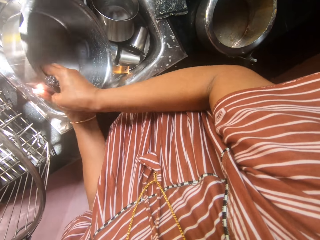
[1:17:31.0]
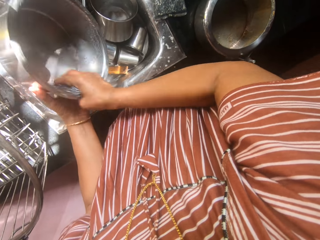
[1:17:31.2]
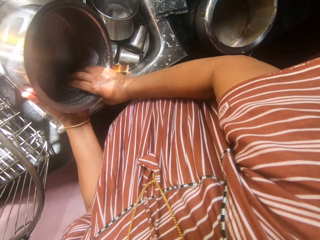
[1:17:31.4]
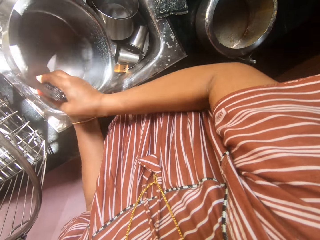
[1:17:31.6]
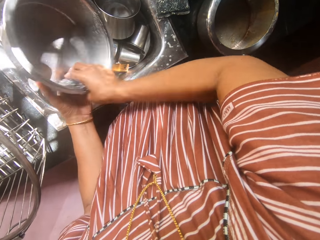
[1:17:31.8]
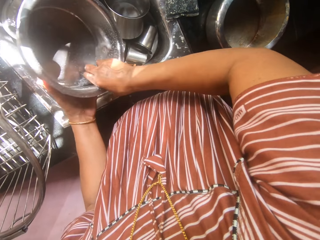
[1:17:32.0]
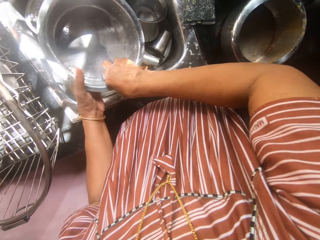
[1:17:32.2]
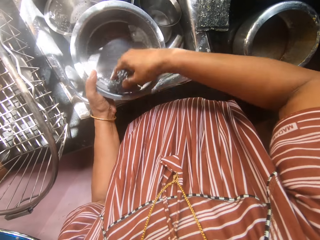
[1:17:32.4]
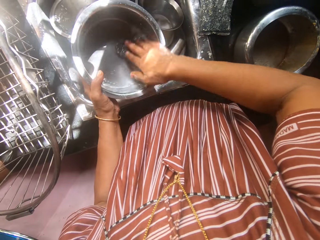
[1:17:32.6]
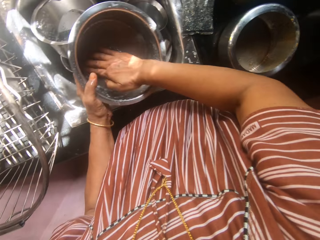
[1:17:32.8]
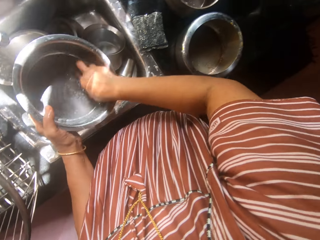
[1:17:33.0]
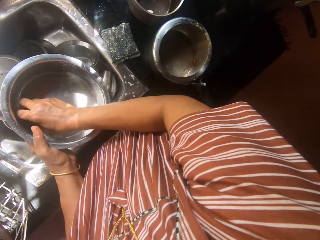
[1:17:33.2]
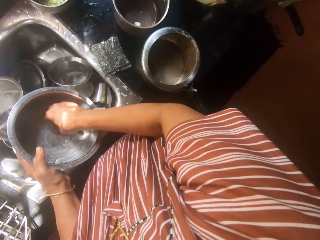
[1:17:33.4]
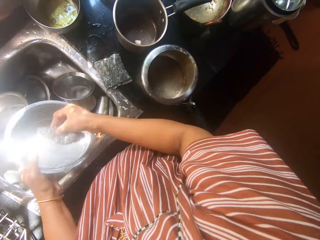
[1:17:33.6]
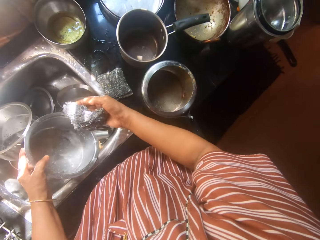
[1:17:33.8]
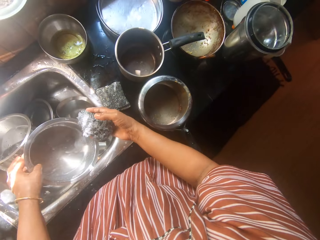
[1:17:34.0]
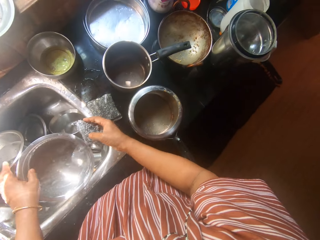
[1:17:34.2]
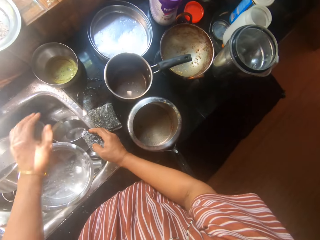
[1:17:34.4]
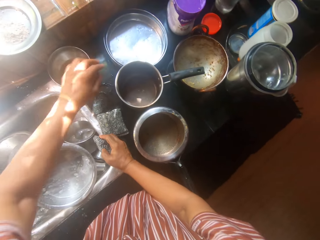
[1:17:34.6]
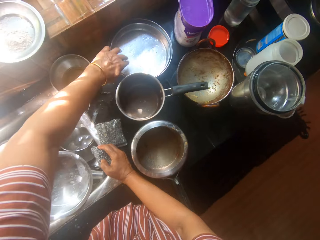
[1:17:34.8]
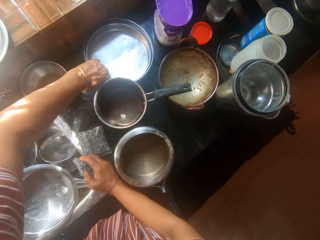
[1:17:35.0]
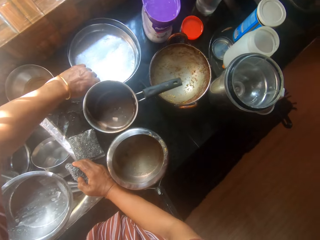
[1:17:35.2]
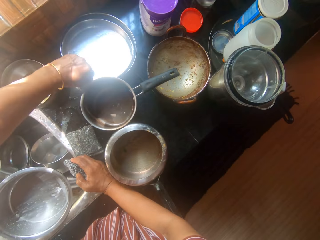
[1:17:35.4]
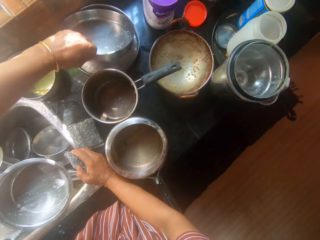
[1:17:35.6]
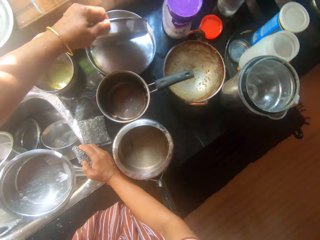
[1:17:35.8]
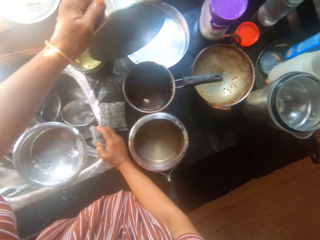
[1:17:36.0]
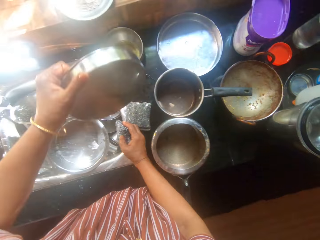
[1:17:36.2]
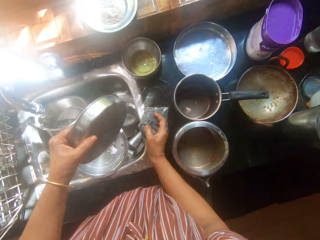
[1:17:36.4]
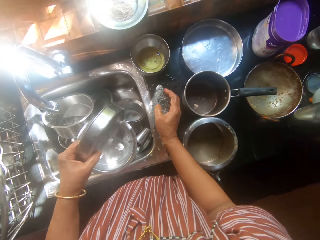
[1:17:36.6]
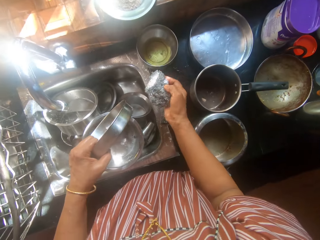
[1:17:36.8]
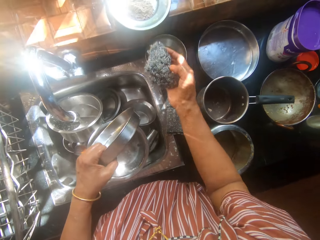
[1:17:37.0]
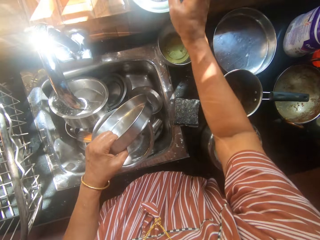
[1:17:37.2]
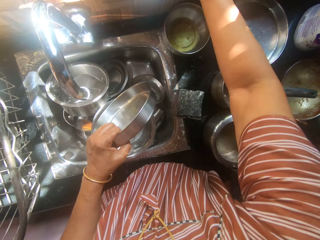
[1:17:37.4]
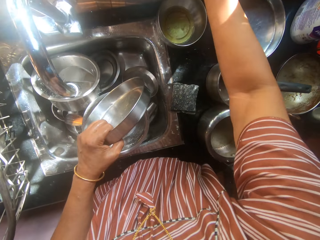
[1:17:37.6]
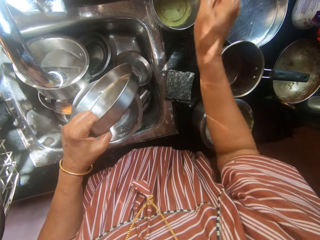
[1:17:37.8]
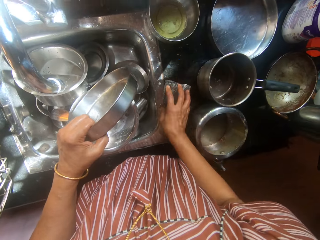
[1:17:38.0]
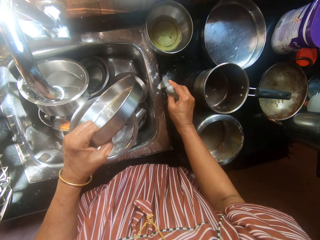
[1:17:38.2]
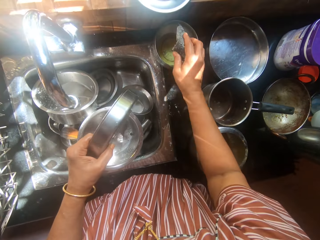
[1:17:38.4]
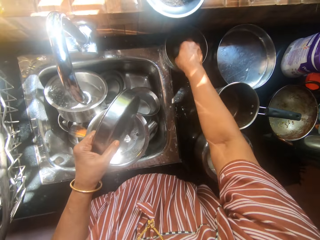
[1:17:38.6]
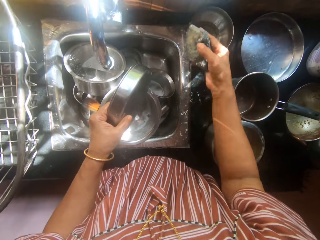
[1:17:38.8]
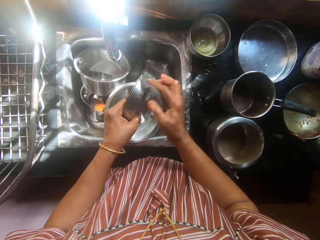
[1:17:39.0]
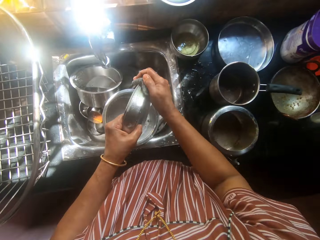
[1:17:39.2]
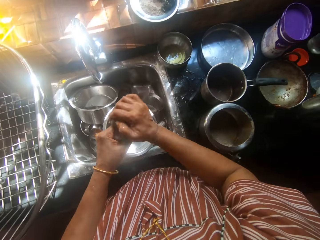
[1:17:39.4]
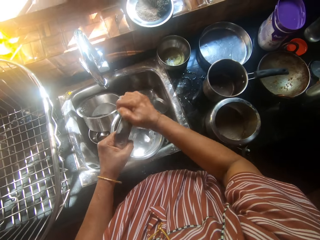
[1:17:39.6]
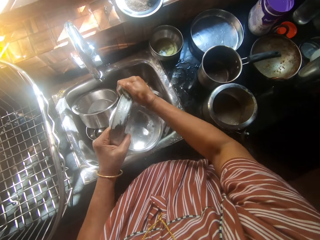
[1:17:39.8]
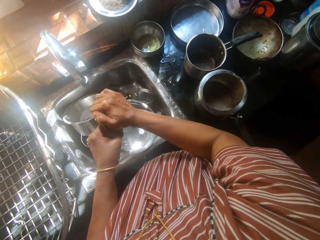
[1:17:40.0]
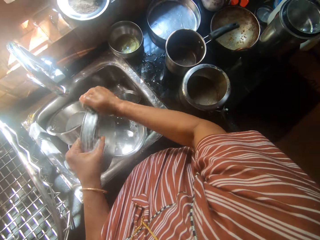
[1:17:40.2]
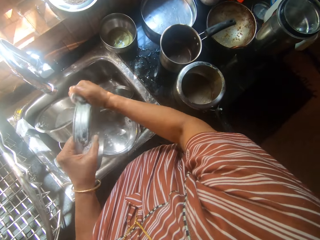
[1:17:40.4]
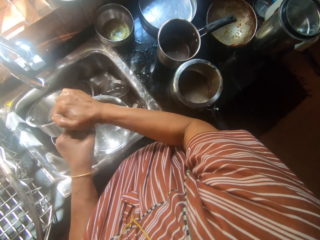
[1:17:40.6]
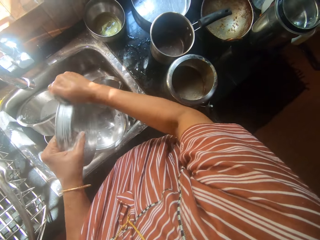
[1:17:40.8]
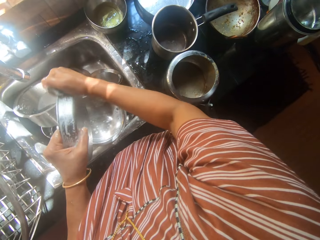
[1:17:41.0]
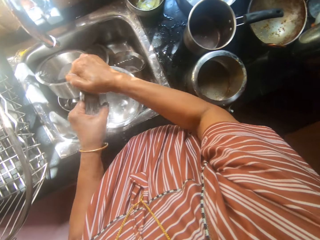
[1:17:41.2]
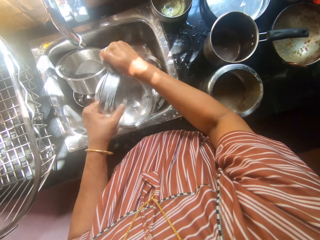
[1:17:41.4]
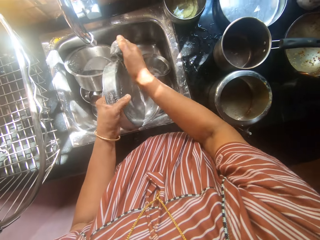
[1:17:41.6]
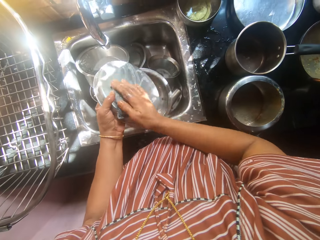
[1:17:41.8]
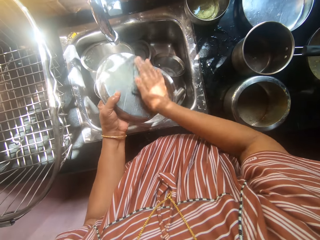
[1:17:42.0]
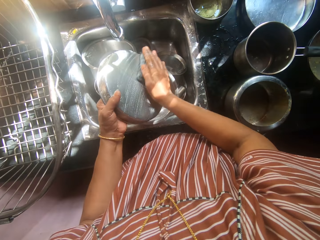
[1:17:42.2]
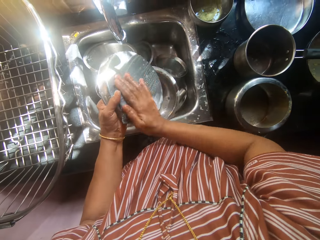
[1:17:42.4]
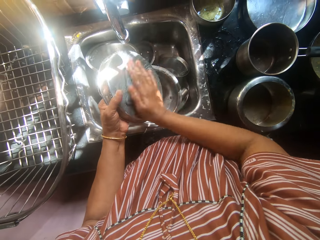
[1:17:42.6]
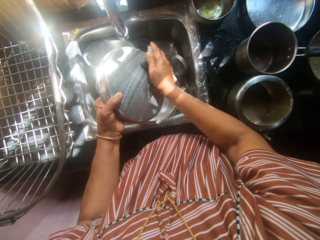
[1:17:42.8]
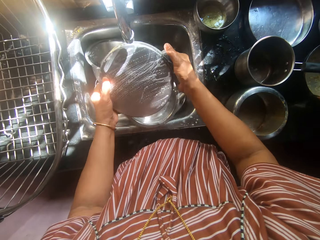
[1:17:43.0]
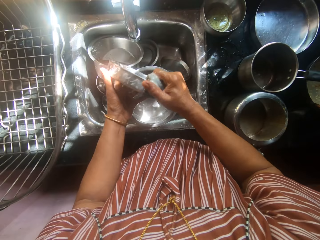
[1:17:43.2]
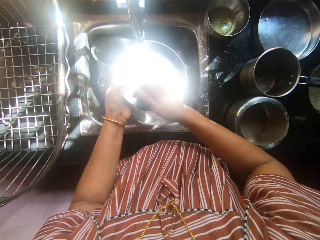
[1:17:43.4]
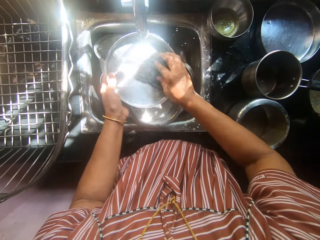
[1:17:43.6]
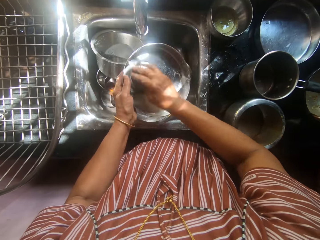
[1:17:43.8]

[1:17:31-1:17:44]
The camera wearer drops the dish in her right hand into the kitchen sink. She picks up a pan inside another pan from the kitchen table with her left hand. She touches the iron sponge with the powdered soap in a plate above the sink. She leaves the iron sponge in the powdered soap in the plate above the sink. She picks up the sponge from the kitchen table with her right hand. She dips the sponge into a liquid soap in a soap container. She scrubs the sponge on the outer and inner surfaces of the pan.

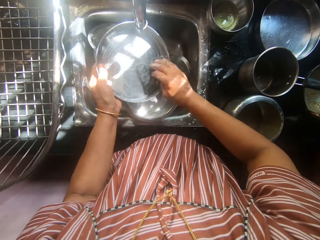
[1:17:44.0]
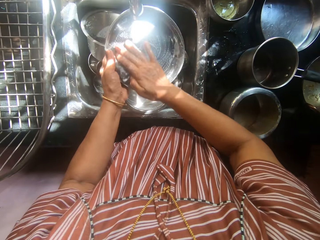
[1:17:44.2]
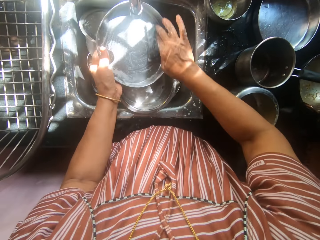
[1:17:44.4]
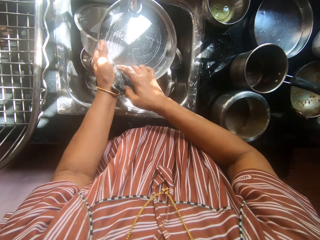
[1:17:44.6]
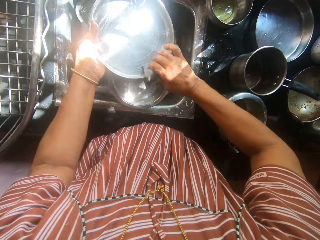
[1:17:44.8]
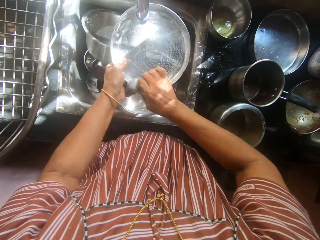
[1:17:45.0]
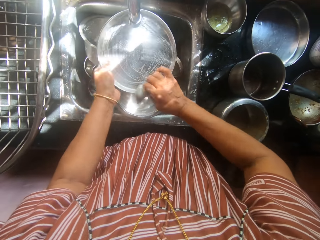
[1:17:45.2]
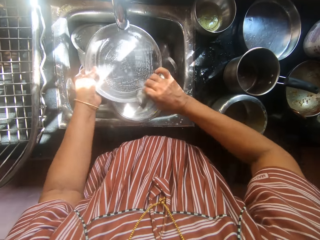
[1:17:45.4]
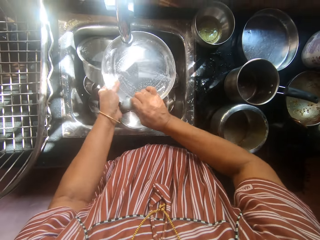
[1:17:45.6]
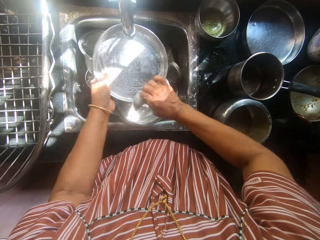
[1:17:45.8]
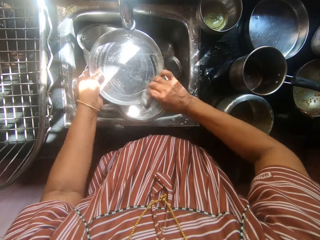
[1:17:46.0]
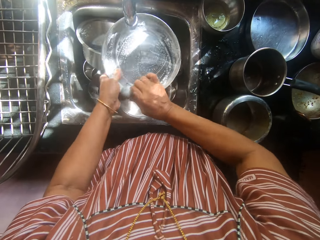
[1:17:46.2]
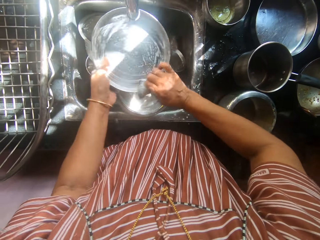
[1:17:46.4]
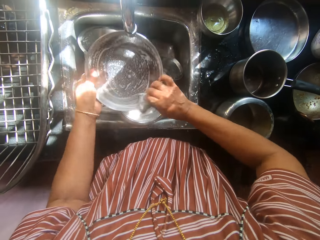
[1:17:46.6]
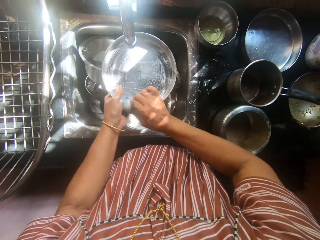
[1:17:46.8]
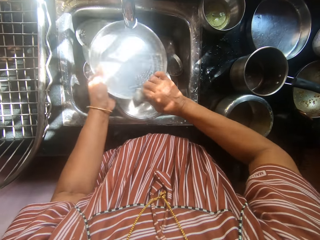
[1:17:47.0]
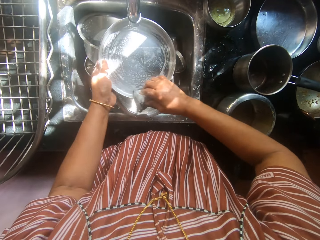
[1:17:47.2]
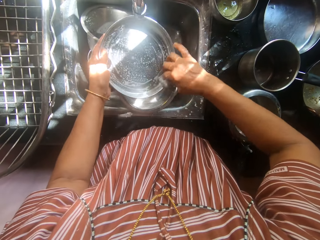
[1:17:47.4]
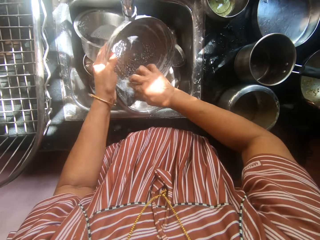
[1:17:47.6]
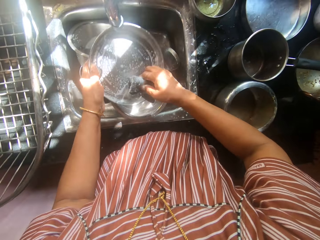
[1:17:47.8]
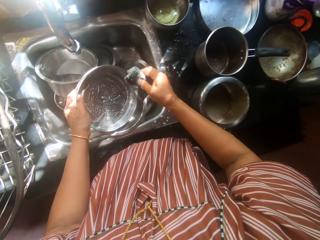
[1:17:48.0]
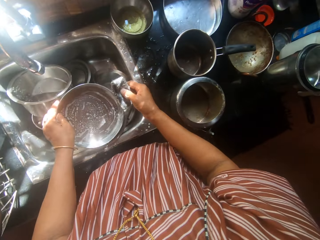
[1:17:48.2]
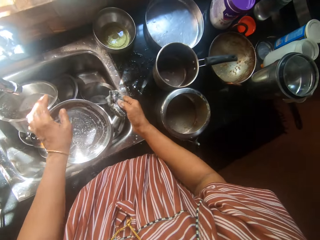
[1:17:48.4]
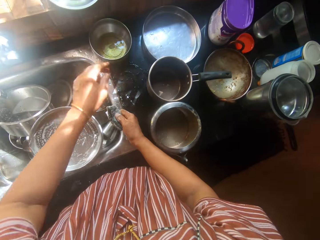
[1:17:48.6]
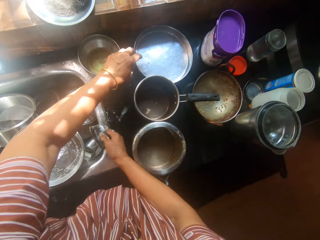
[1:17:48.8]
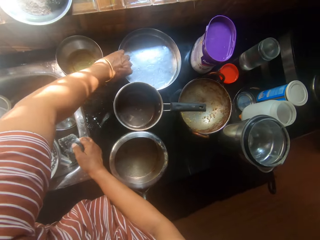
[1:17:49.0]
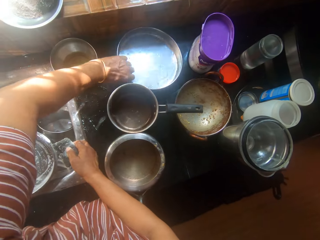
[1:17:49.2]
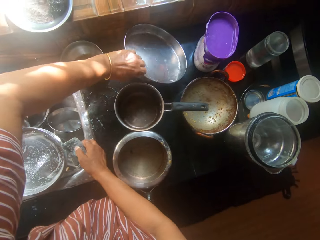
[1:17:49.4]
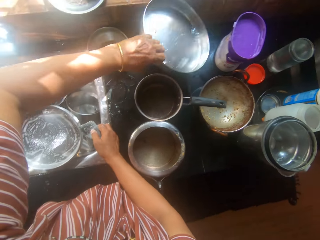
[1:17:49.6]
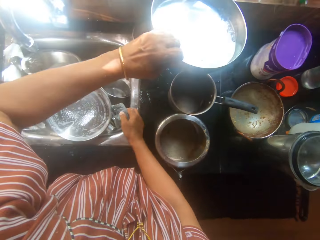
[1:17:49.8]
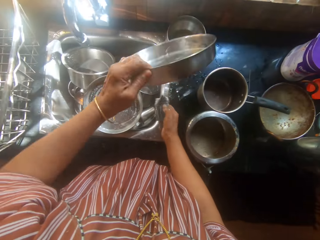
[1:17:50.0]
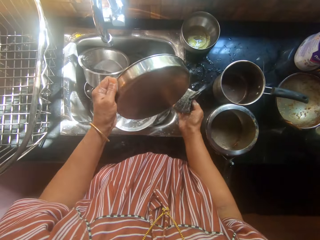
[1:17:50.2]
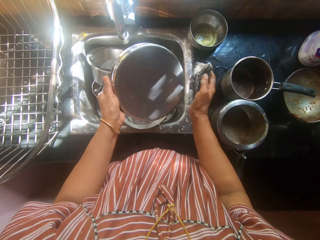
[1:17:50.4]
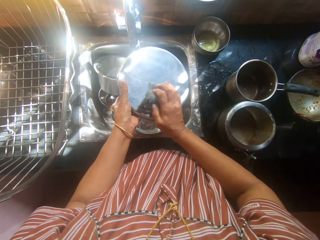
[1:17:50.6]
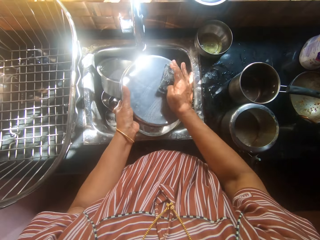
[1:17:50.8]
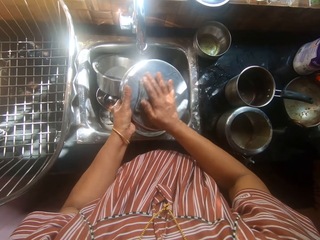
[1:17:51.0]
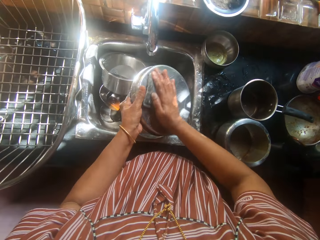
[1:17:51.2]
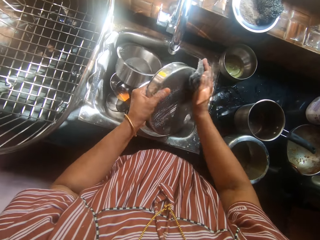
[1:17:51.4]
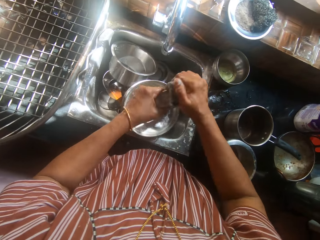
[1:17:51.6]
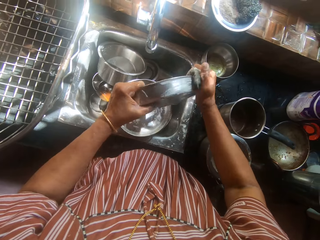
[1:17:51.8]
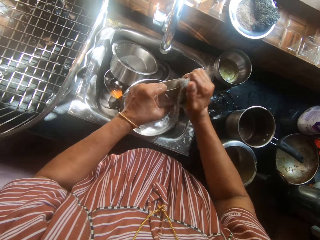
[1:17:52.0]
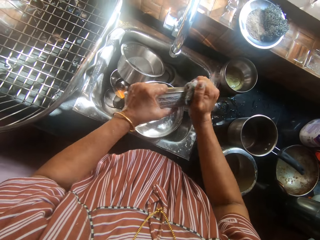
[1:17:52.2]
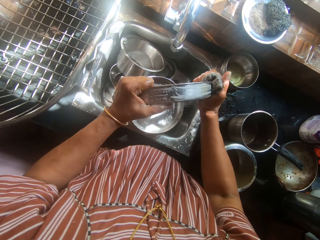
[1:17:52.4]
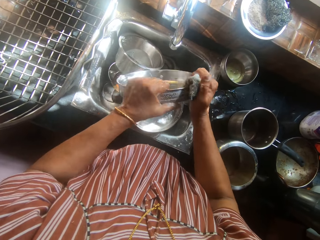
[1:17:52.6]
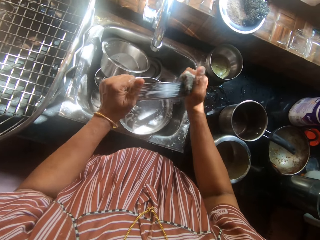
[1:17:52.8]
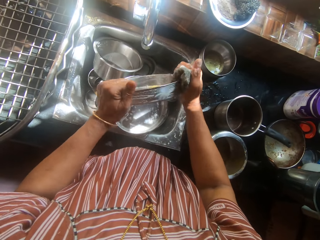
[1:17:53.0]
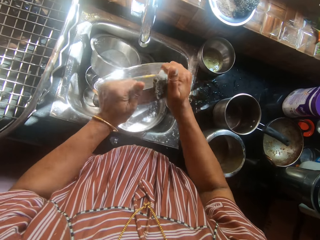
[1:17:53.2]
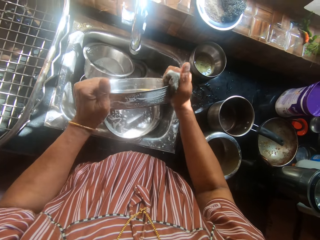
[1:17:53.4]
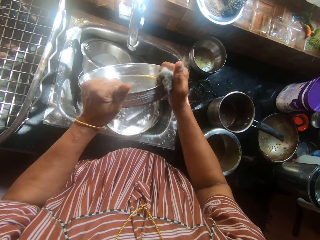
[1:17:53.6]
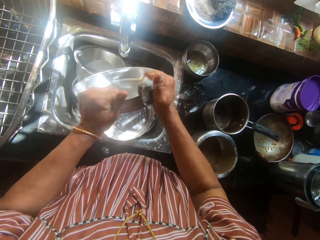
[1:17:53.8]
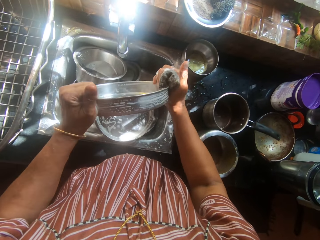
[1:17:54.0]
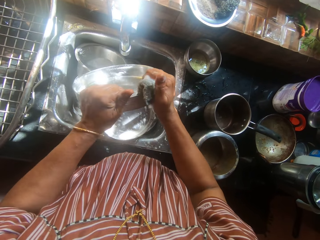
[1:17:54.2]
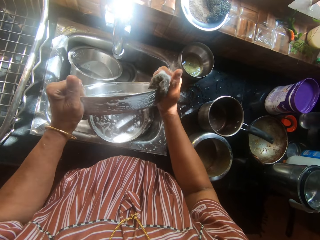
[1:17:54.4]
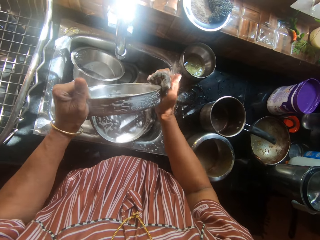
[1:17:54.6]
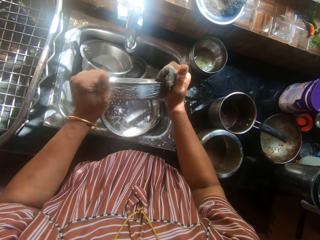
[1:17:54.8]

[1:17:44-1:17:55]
The camera wearer drops the pan in her left hand into the sink. She picks up another pan from the kitchen table with her left hand. She scrubs the sponge on the outer and inner surfaces of the second pan.
